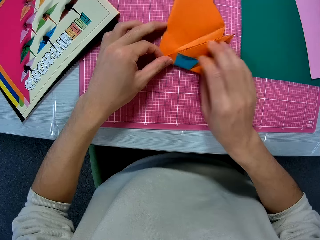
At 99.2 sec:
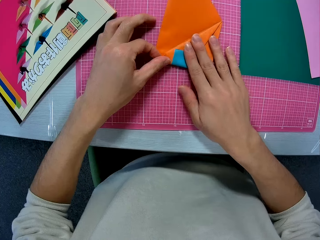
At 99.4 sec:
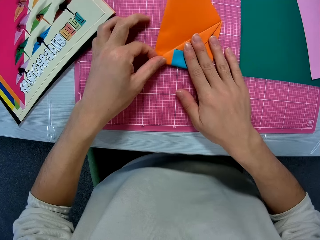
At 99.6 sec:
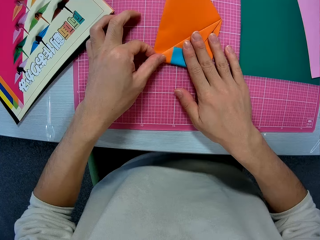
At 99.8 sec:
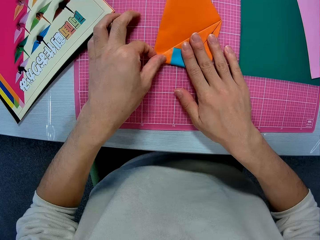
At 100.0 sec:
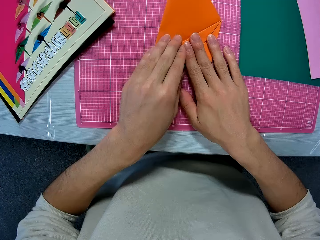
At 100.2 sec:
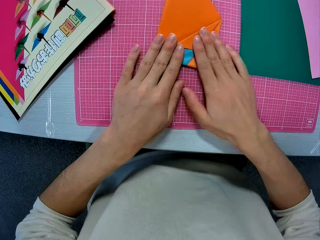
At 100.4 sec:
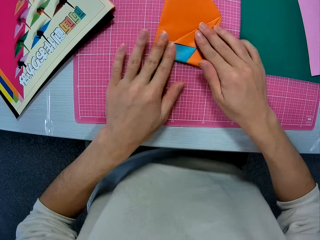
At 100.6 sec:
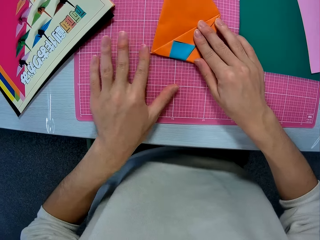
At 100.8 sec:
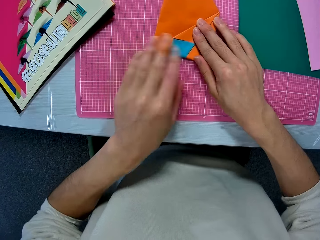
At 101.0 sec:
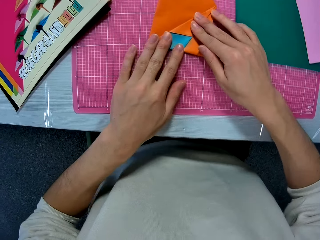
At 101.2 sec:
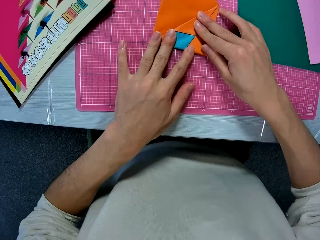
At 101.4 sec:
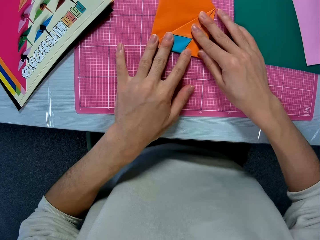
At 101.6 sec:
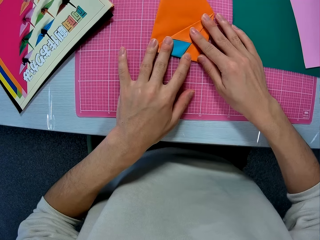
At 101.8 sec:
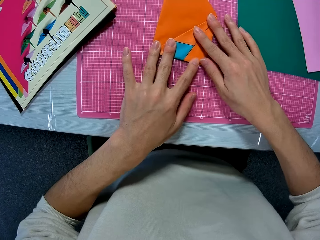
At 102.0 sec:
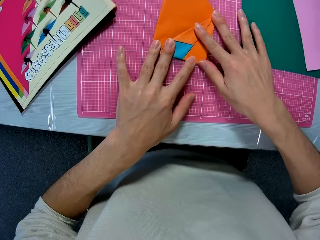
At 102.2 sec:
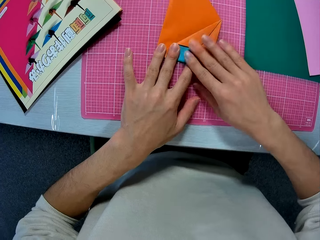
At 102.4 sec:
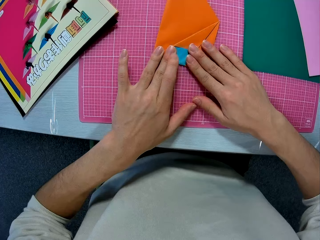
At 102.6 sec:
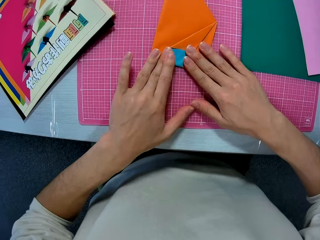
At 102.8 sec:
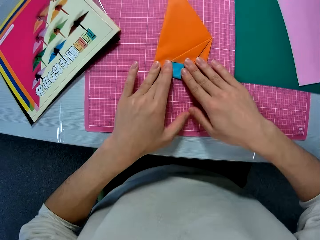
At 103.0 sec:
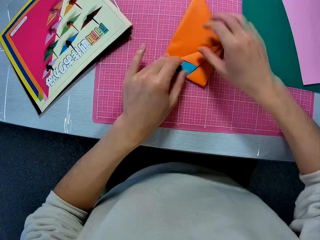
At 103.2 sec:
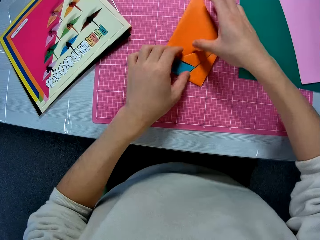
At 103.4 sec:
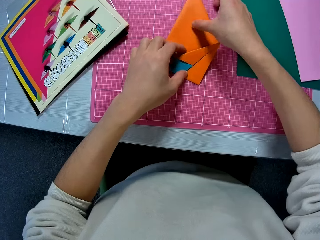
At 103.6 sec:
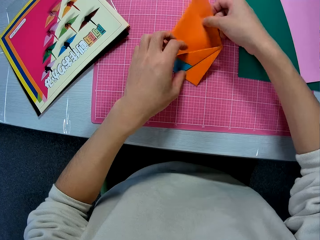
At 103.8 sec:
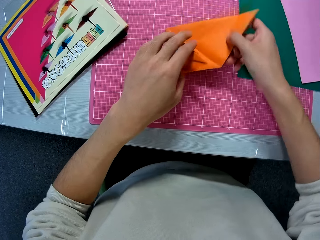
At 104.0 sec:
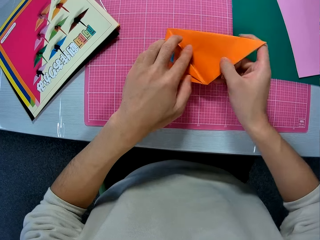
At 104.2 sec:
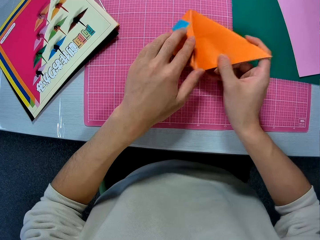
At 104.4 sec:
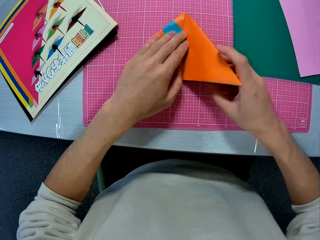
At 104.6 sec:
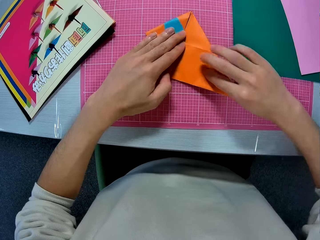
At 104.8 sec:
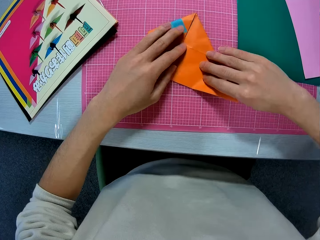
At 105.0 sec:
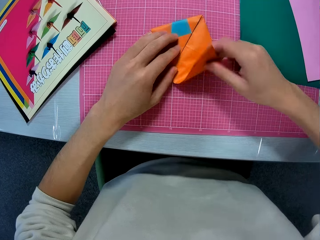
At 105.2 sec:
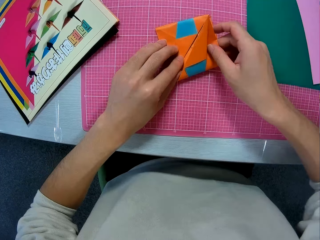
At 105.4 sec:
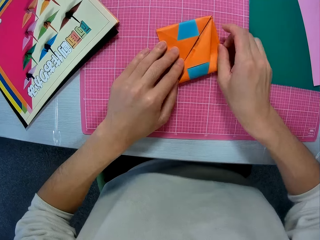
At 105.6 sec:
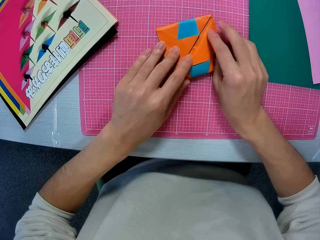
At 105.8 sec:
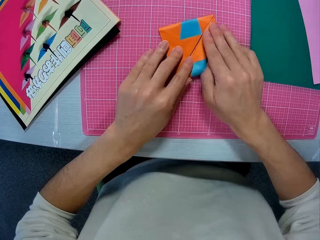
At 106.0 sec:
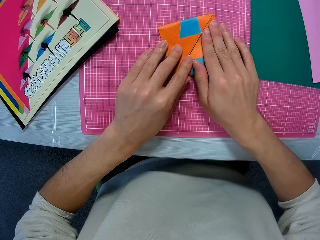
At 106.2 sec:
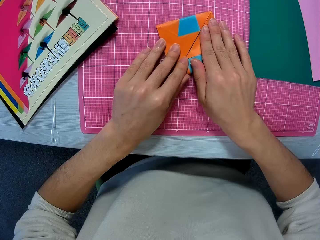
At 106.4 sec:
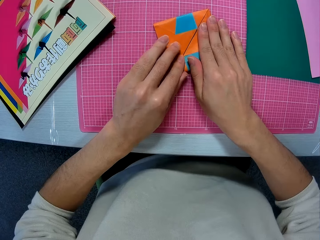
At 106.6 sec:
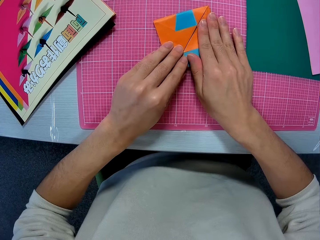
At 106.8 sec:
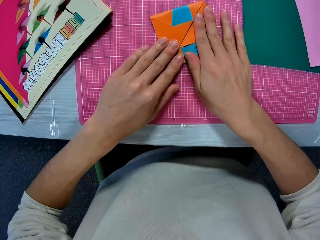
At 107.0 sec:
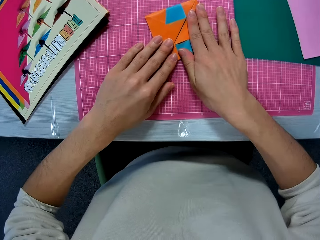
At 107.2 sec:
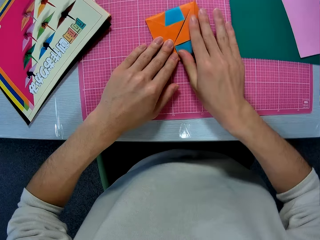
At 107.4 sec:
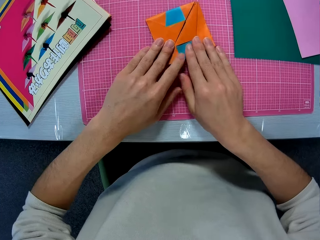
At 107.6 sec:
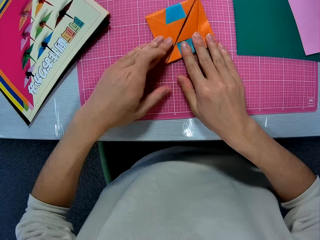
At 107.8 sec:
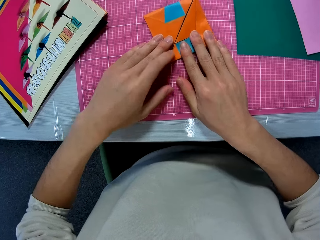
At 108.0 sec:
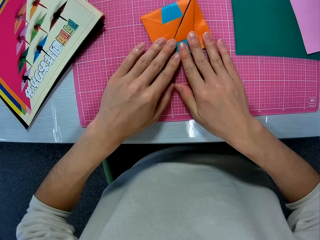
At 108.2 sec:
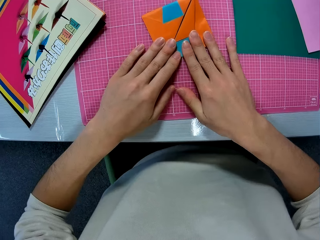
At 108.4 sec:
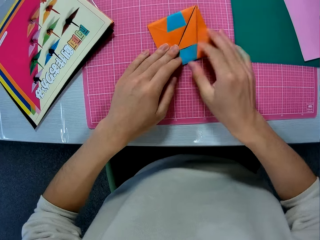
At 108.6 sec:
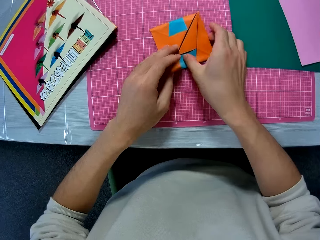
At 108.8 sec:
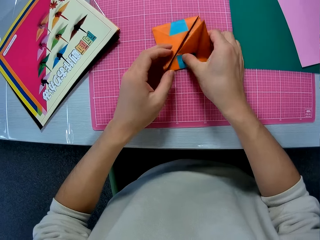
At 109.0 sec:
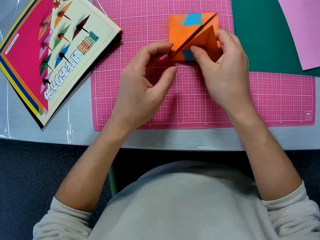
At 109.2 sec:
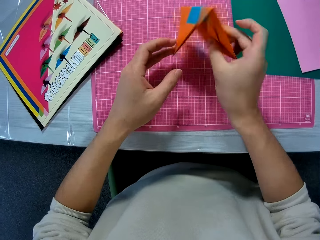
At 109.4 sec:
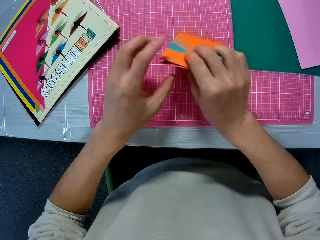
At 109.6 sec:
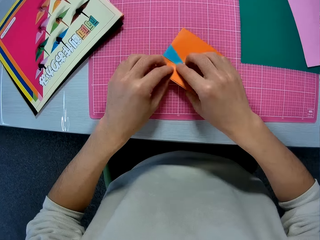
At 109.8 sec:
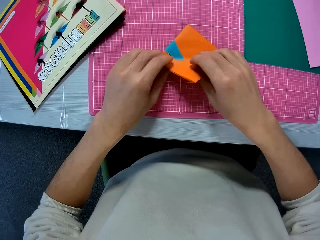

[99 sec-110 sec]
The camera wearer flattens the construction paper with his hands. He turns the construction paper. He folds the construction paper. He flattens the construction paper with his hands. He turns the construction paper.

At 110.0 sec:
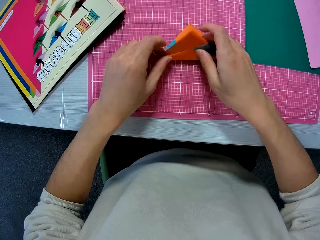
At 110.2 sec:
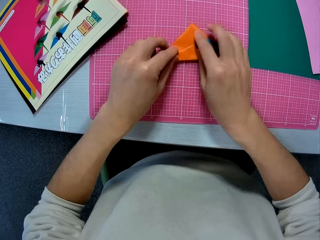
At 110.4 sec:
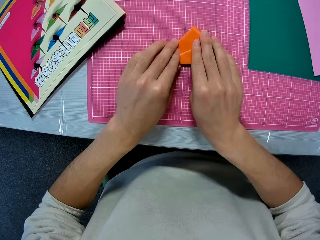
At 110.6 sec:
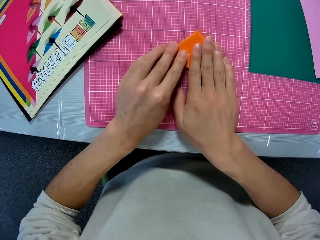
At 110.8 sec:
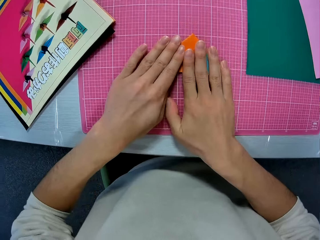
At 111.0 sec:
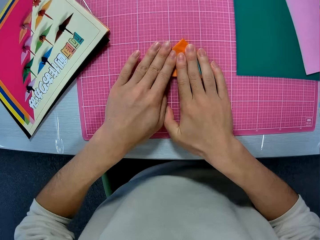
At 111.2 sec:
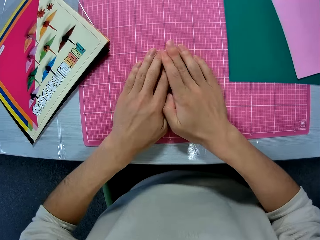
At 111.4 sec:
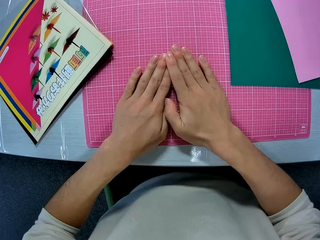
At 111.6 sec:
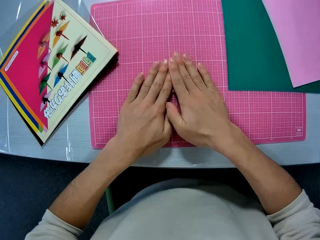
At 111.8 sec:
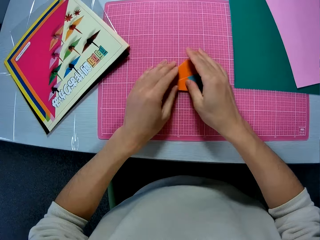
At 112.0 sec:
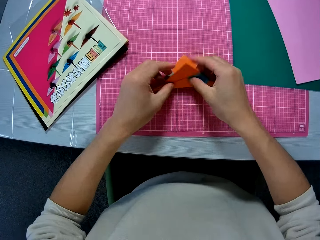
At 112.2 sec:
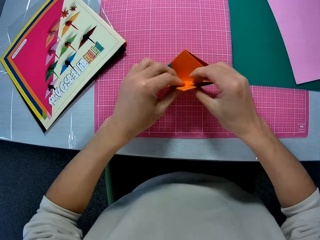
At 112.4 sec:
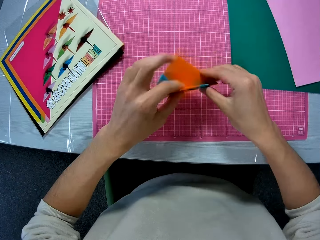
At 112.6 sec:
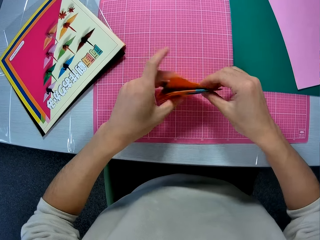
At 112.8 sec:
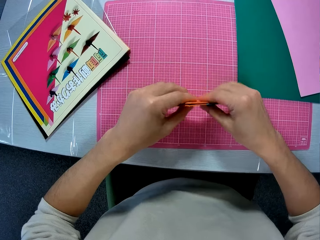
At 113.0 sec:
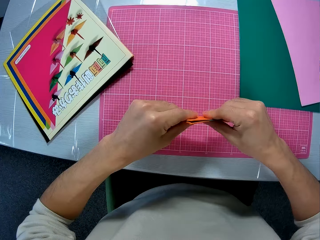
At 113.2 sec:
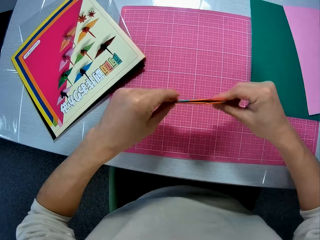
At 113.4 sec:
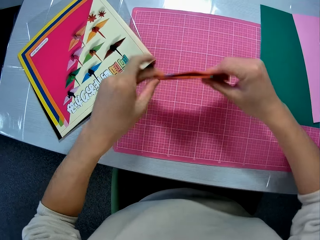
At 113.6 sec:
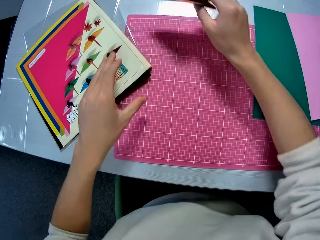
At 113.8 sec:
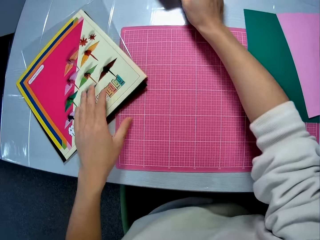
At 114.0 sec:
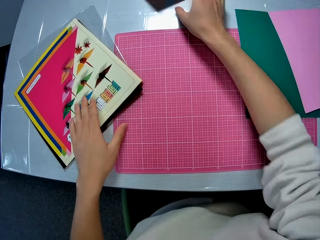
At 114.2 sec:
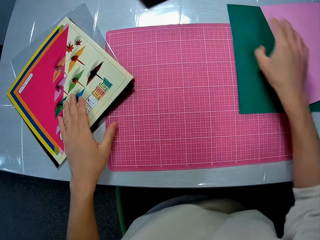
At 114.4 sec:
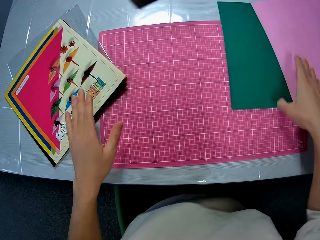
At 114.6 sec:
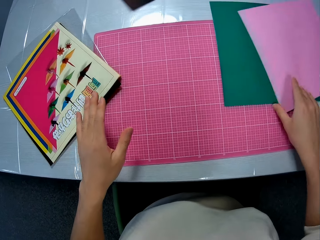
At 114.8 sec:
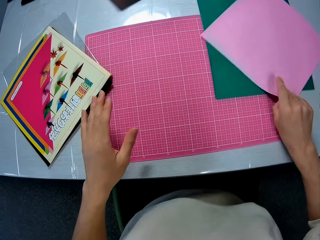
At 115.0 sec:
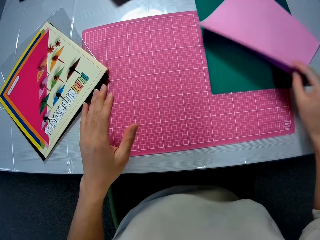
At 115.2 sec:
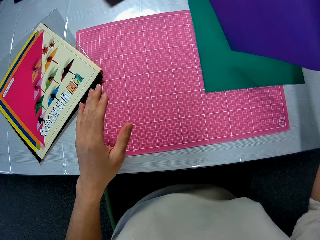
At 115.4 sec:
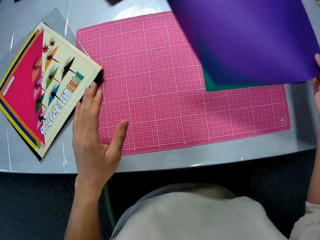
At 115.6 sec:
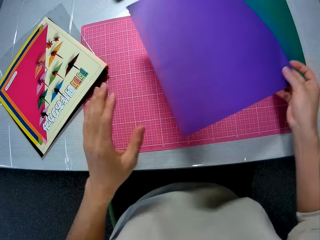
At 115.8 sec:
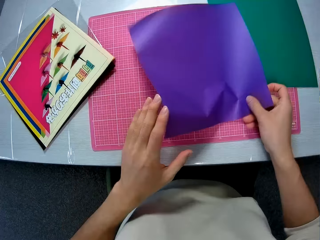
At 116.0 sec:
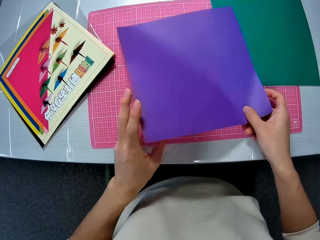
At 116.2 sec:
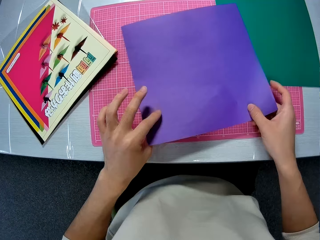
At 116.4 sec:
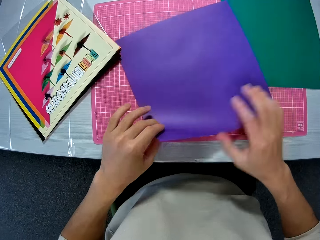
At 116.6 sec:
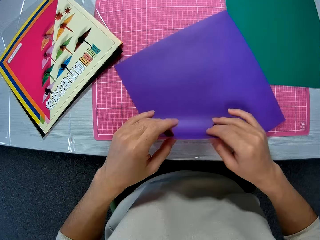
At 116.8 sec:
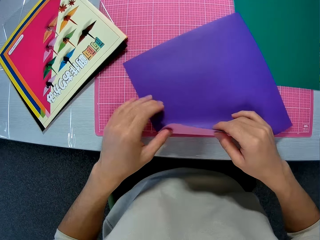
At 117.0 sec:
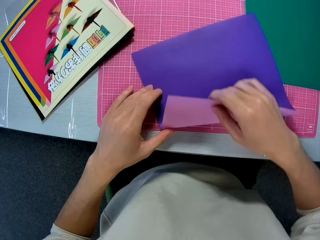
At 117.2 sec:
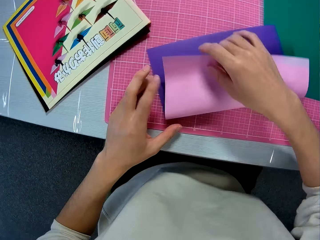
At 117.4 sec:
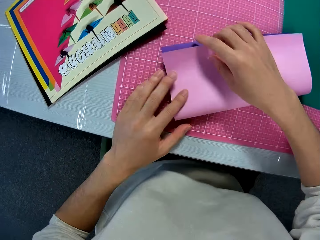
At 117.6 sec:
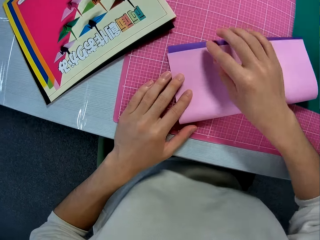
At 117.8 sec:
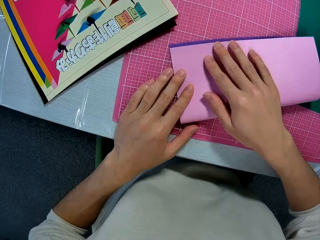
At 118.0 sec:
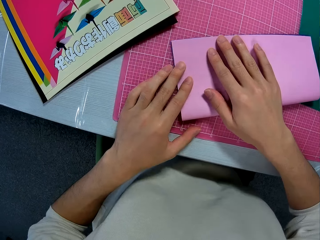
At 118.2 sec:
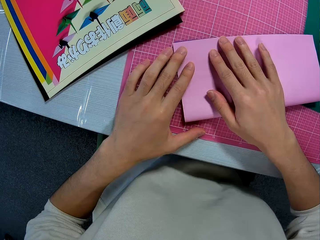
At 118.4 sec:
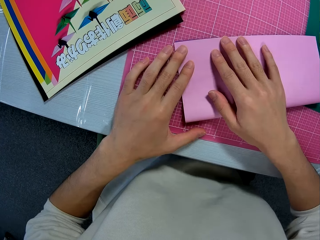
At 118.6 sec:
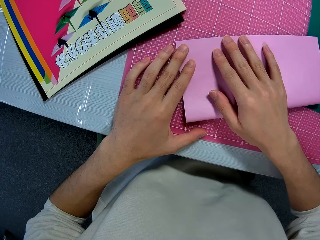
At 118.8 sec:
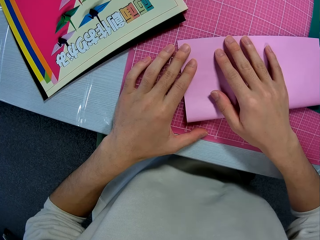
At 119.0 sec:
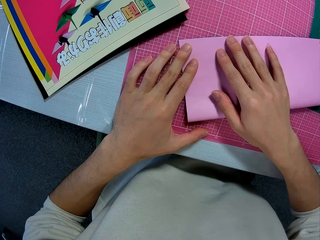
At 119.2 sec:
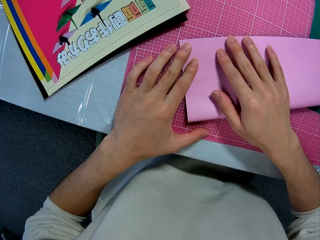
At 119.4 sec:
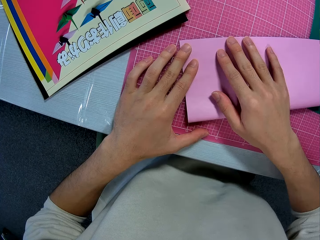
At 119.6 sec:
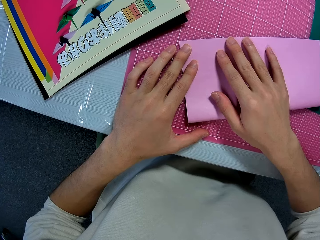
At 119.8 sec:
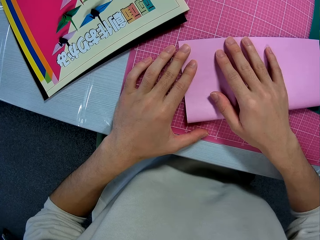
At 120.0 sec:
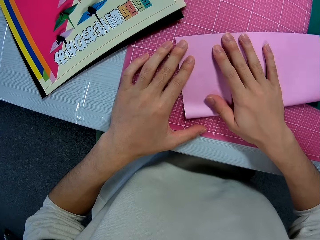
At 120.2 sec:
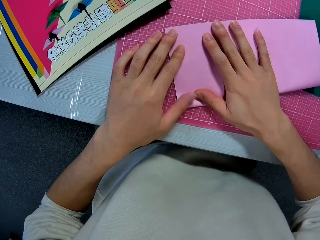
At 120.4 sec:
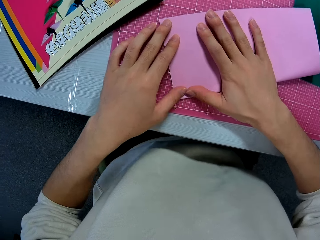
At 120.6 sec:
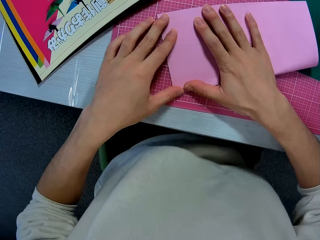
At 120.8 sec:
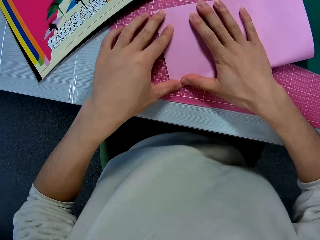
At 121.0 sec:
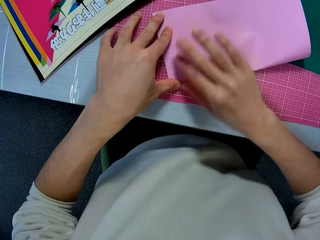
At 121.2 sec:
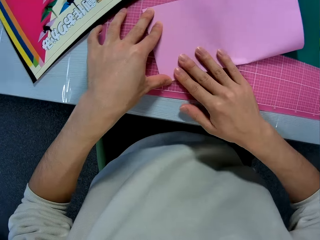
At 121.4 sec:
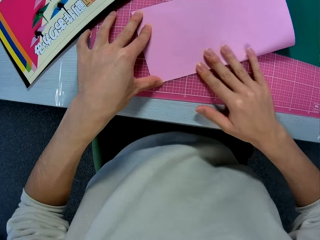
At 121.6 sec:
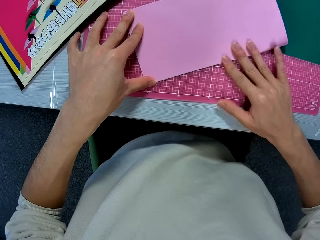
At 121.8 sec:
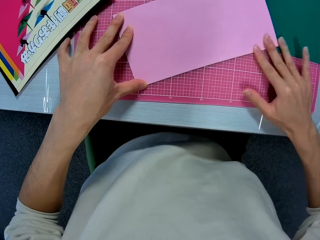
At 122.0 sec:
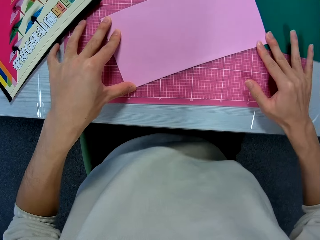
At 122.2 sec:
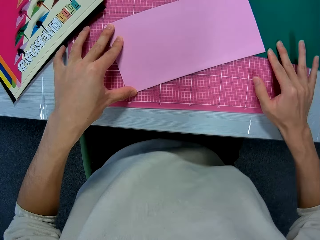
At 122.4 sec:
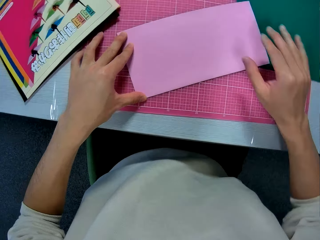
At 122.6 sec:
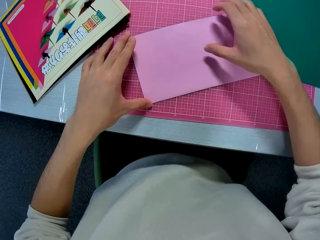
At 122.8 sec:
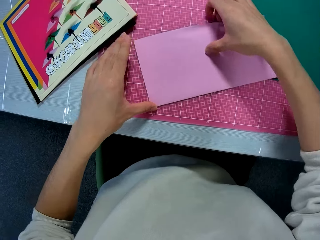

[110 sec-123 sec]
The camera wearer places the construction paper on a cutting mat. He folds the construction paper. He flattens the construction paper with his hands. He moves the folded craft sheet on the table. He unfolds the construction paper. He holds the construction paper. He folds the construction paper. He places the construction paper on the table. He moves one of the craft sheets on the table. He picks up the construction paper from the cutting mat. He turns the construction paper. He places the construction paper on the cutting mat. He folds the craft sheet with his hands. He flattens the construction paper with his hands.
